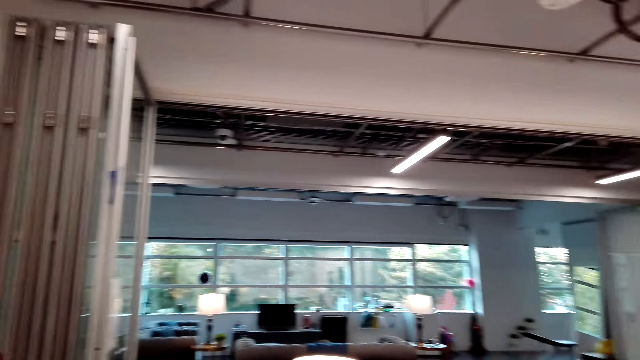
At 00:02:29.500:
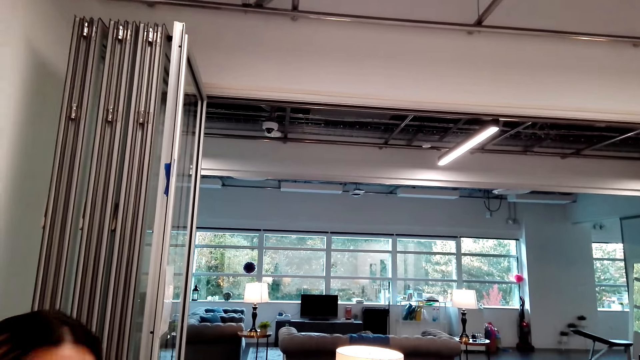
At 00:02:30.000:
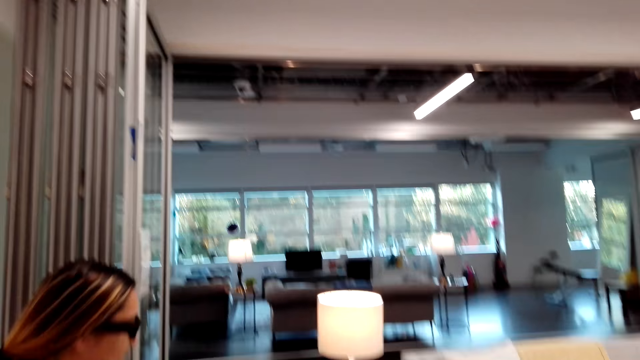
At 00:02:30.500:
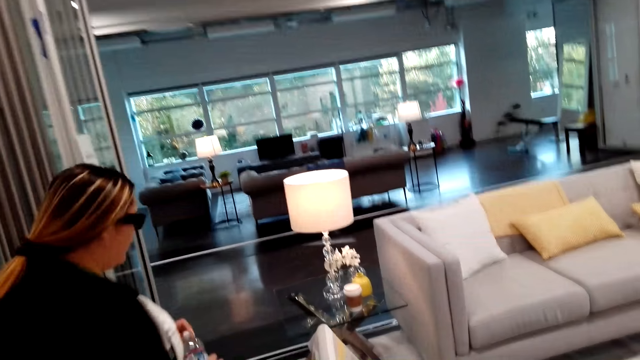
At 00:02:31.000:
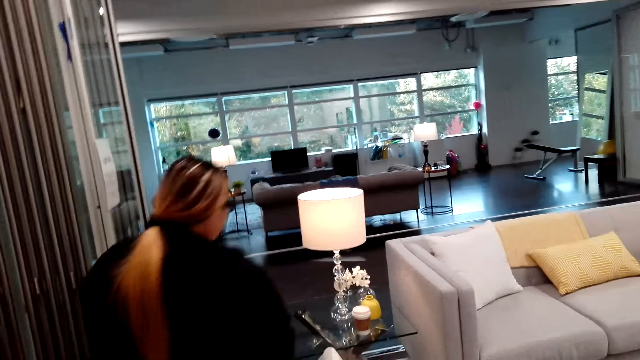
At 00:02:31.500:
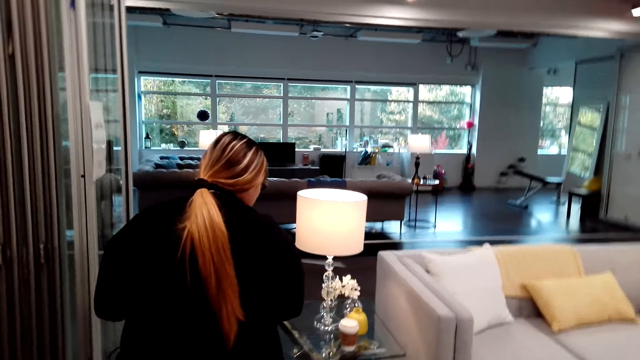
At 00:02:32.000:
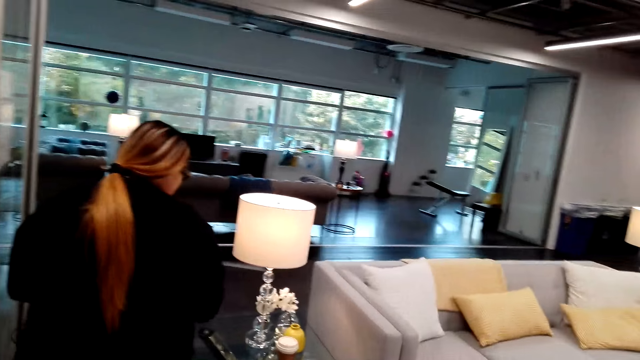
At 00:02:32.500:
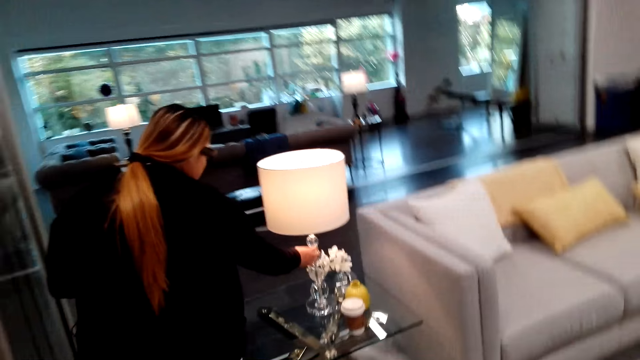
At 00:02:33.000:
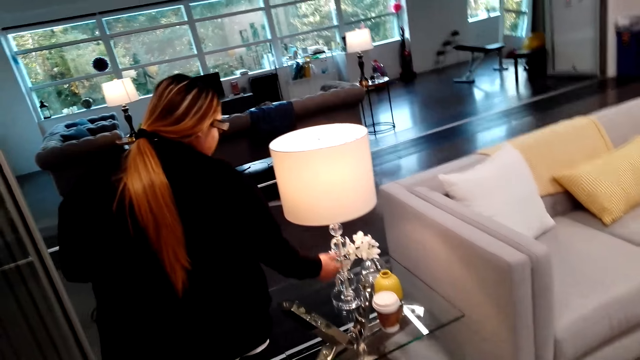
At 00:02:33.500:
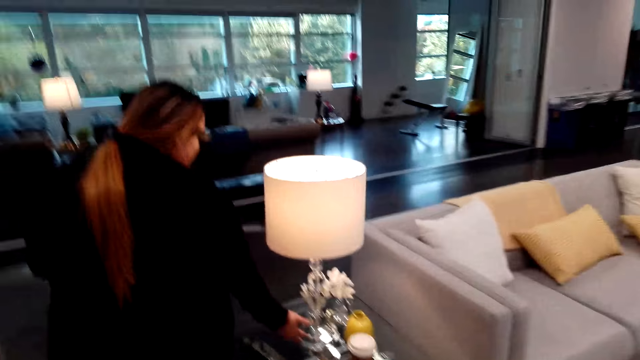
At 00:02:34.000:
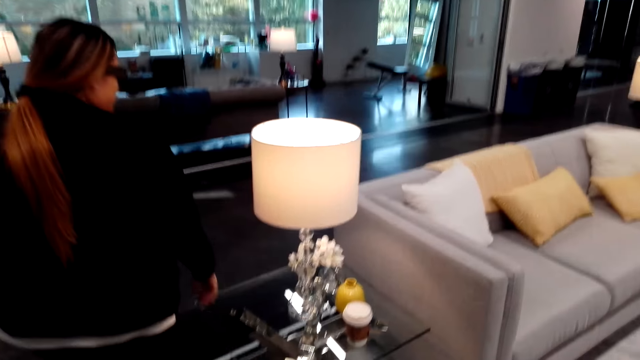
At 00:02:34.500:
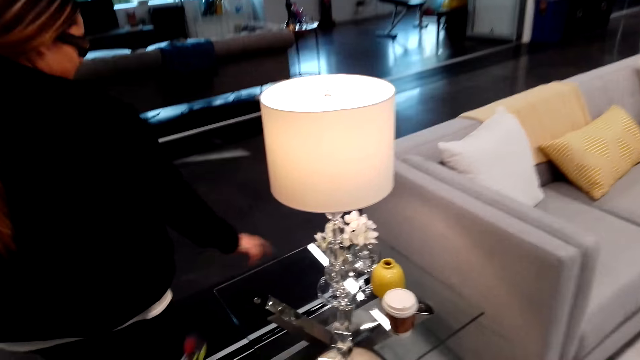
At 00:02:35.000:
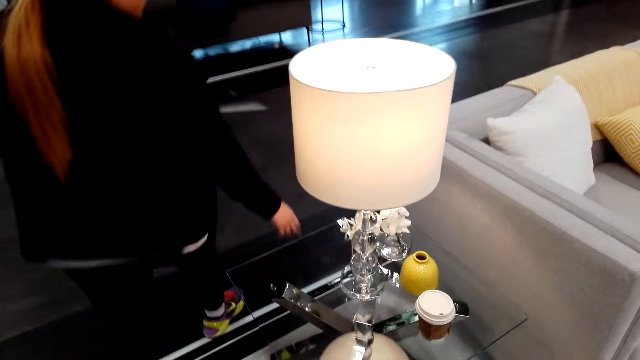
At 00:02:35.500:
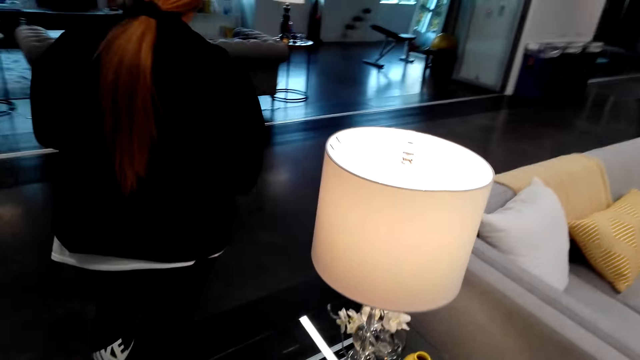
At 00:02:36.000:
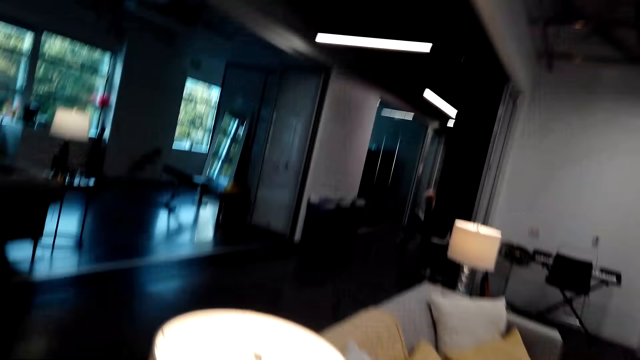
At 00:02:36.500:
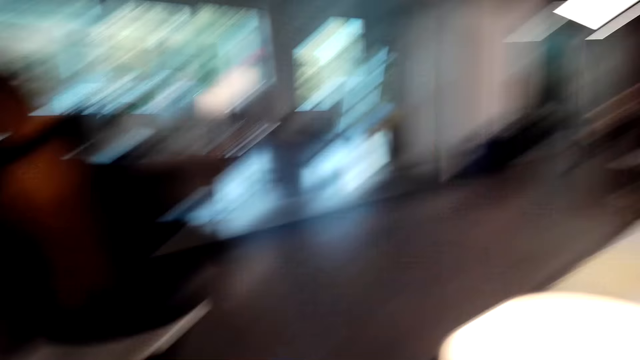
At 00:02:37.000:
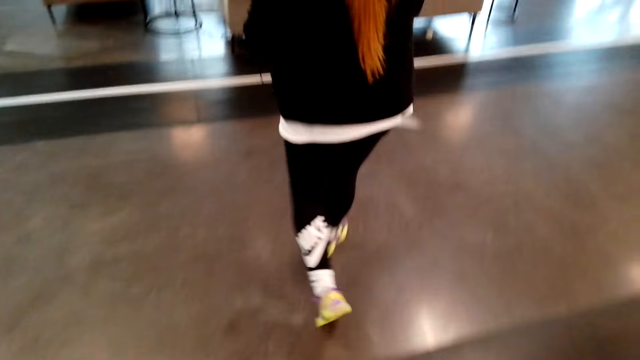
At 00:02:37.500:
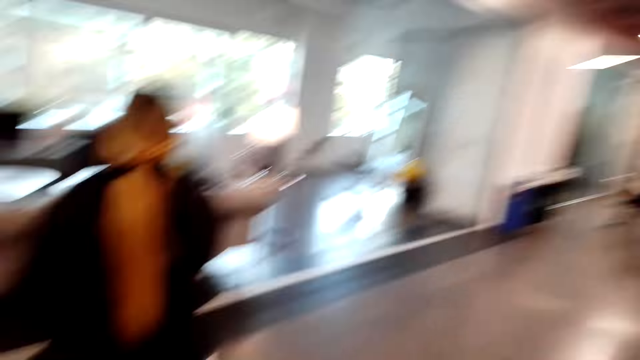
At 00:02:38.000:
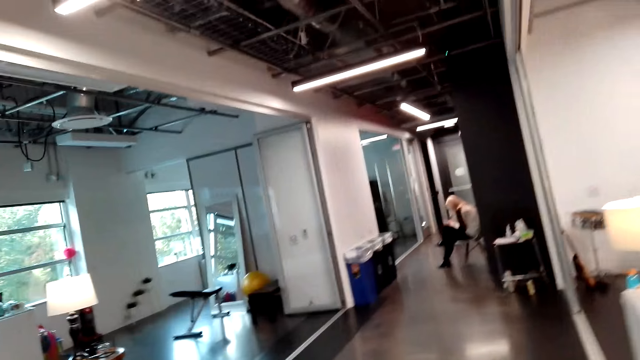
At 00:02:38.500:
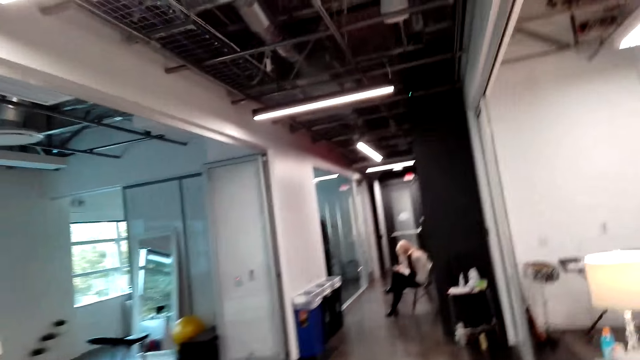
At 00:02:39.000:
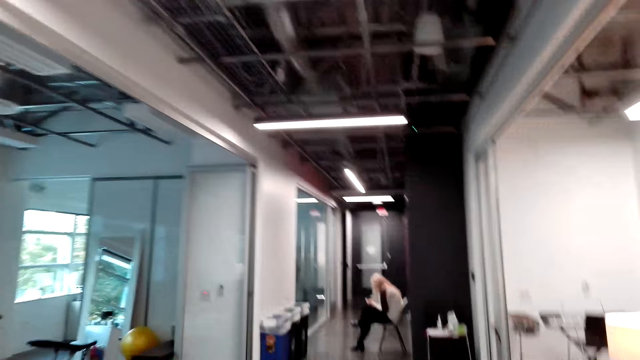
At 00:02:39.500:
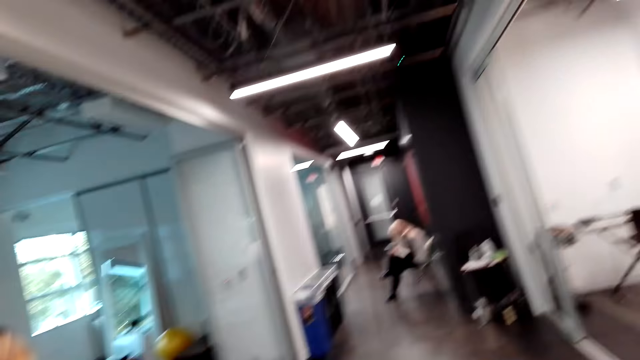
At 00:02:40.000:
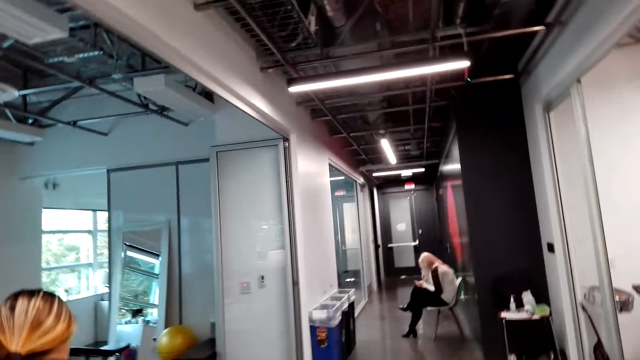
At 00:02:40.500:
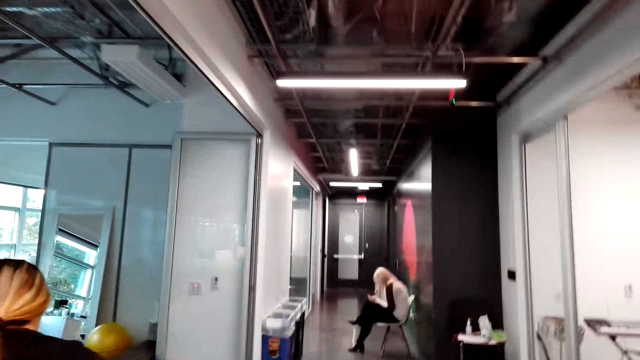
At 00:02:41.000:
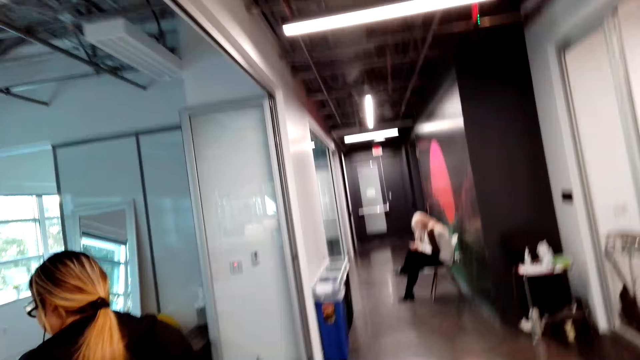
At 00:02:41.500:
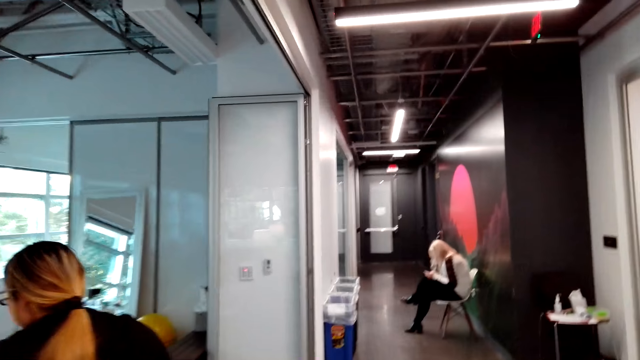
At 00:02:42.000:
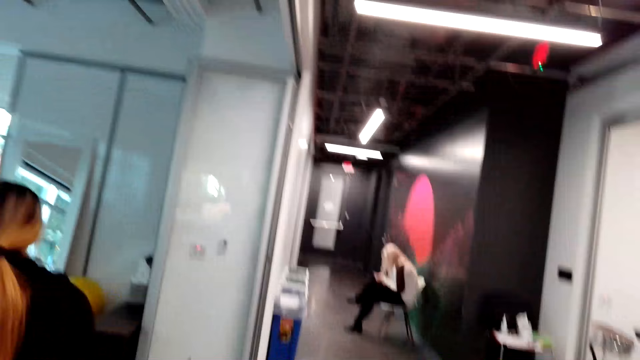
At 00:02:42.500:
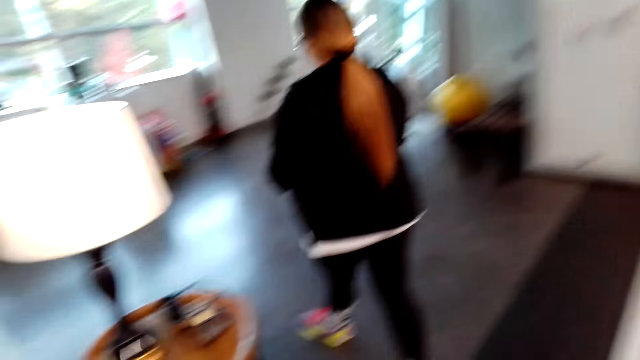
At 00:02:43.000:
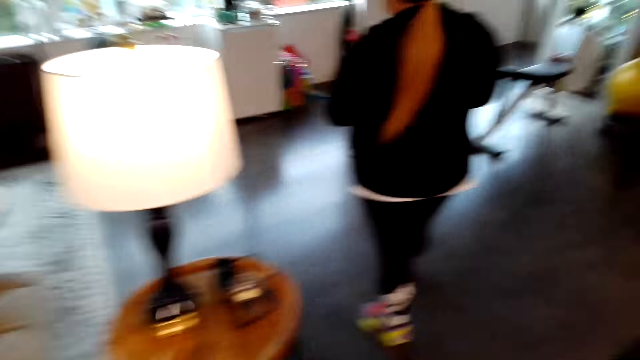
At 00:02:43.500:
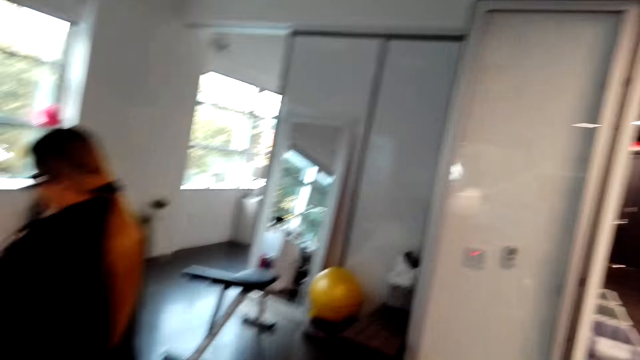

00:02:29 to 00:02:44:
A woman walks in the house. The camera wearer walks around the house. The woman touches the lights stand. The camera wearer looks at the lights. The woman walks in the house. The camera wearer walks around the house with the woman. The woman converses with the camera wearer.

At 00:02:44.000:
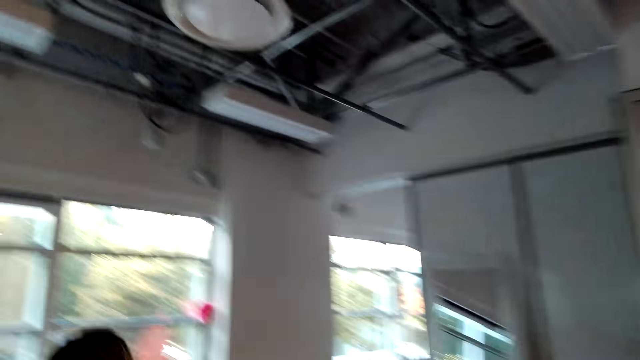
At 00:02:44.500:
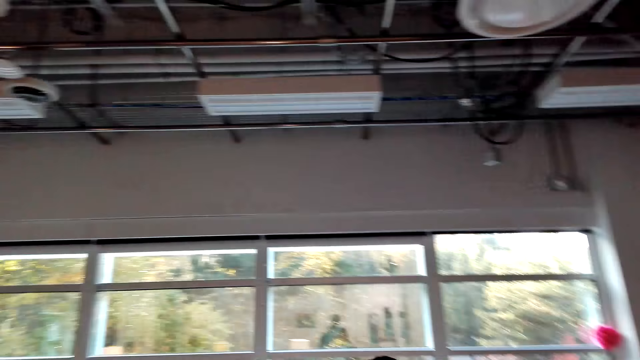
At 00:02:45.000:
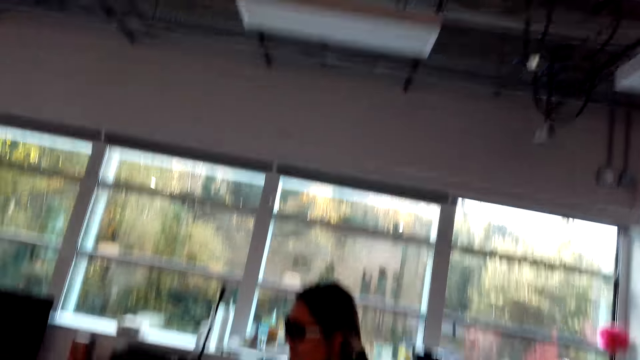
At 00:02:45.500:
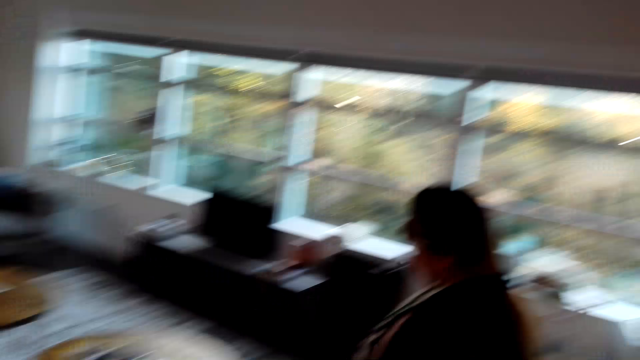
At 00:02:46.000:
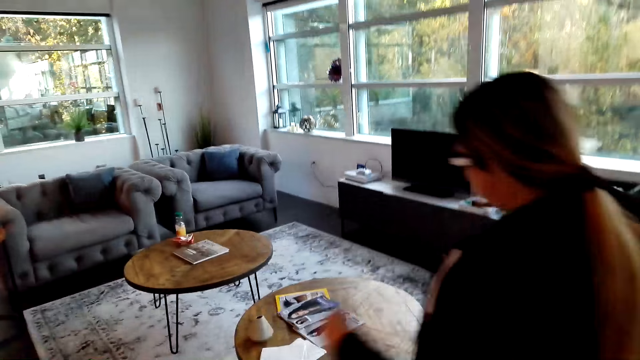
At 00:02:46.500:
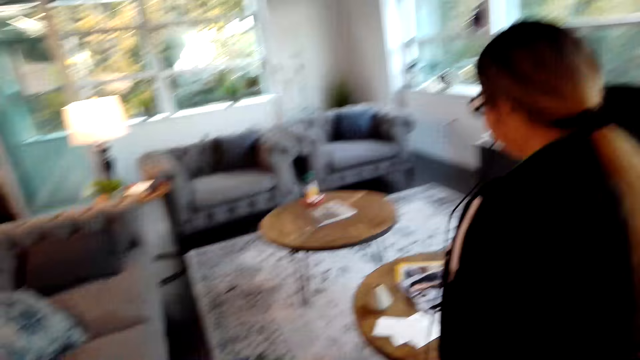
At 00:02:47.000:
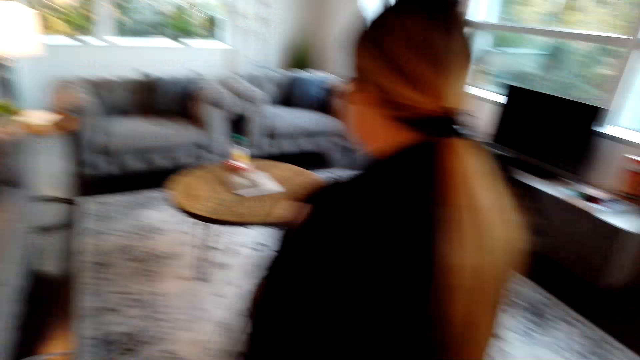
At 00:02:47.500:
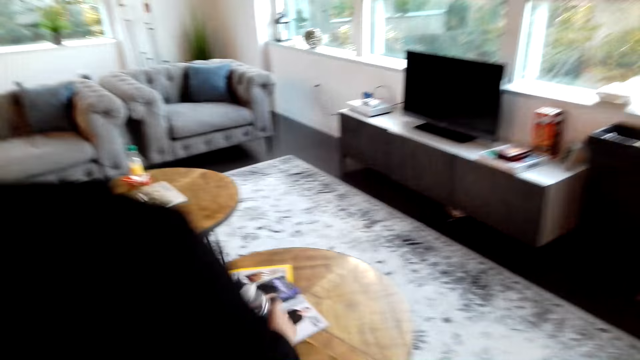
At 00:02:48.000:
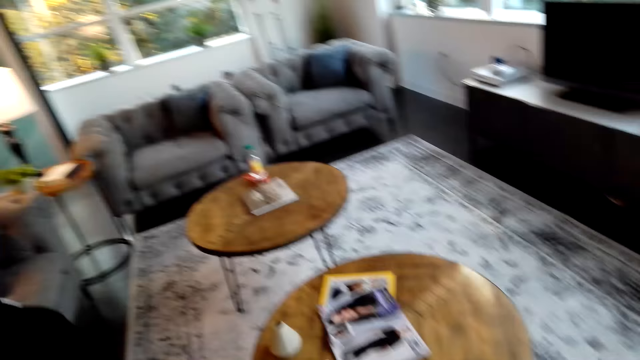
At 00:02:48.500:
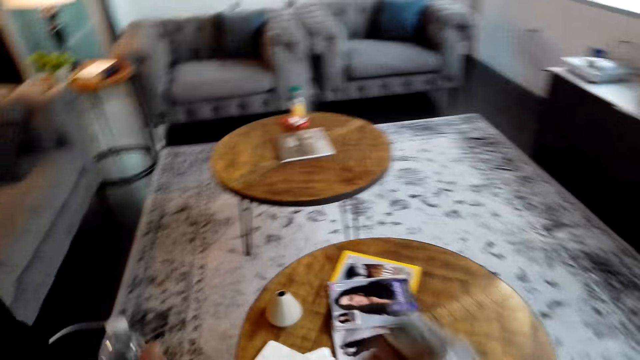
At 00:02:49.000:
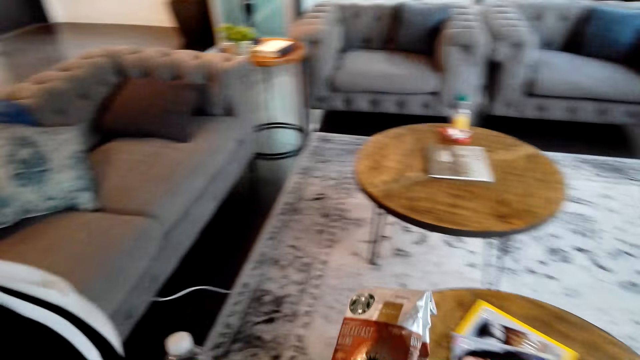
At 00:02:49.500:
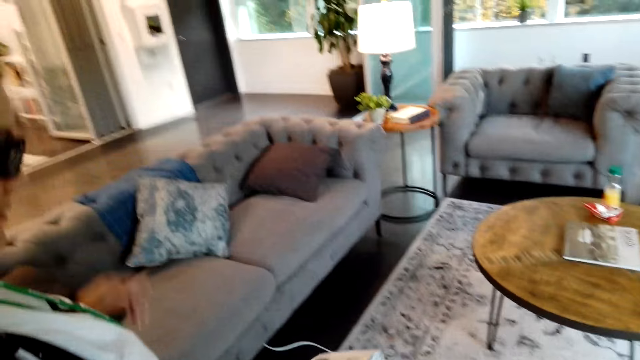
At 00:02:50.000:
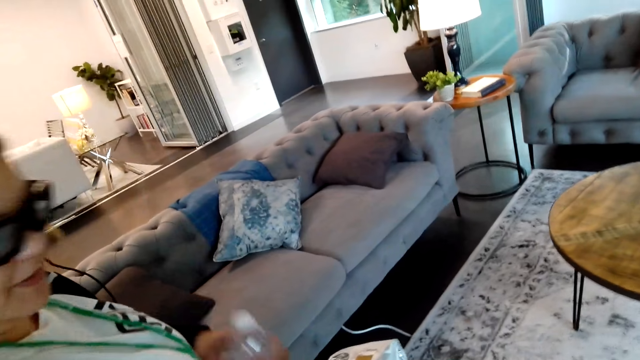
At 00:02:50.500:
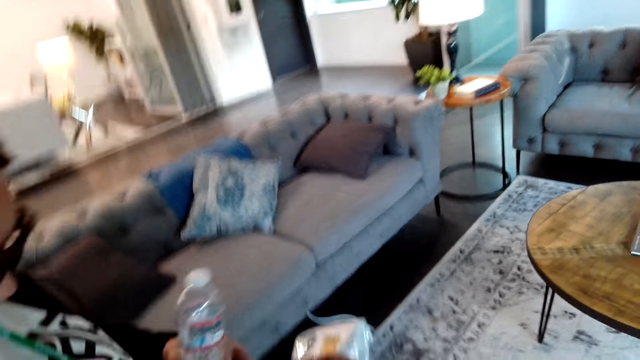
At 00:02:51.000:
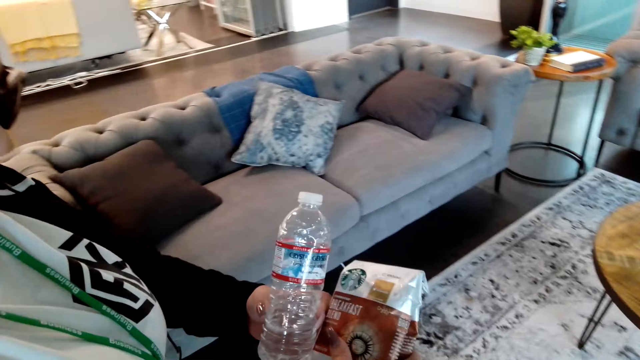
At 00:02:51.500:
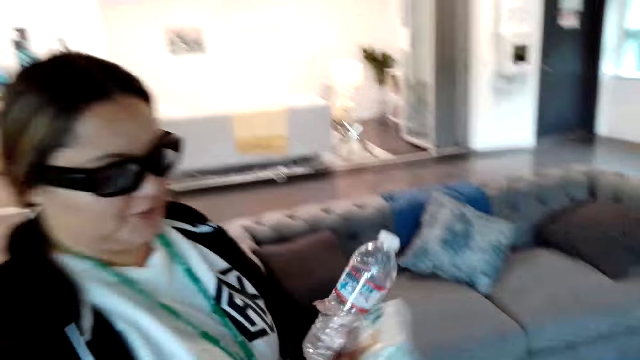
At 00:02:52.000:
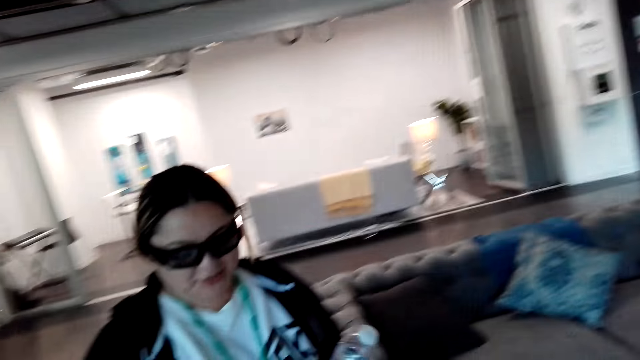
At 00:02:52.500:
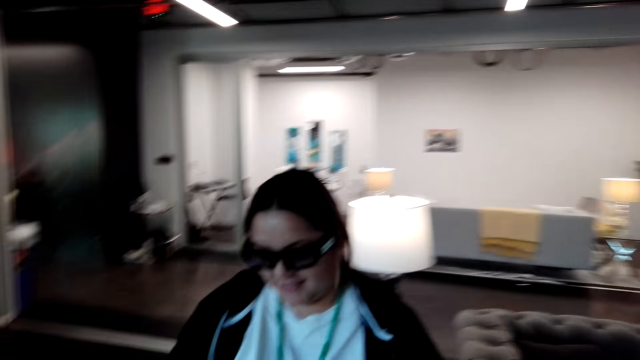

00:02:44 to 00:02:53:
The camera wearer walks around the house. They converse with the woman. They give the Starbucks breakfast to the woman.
